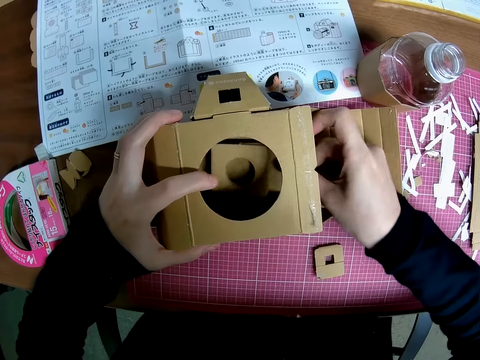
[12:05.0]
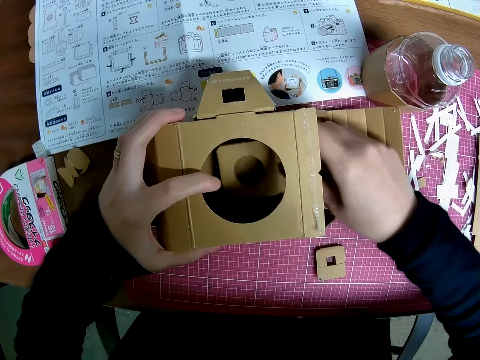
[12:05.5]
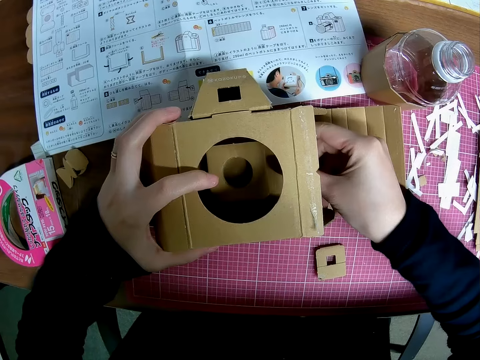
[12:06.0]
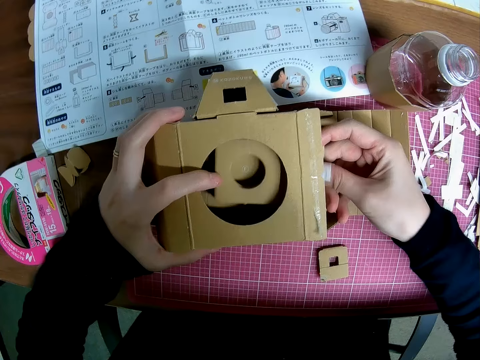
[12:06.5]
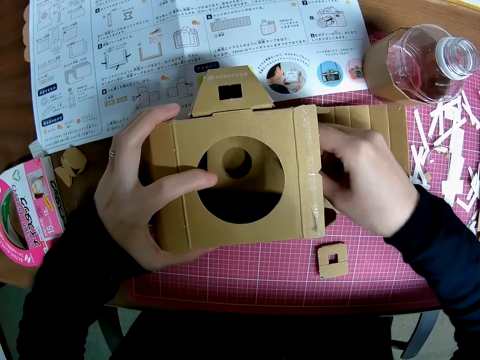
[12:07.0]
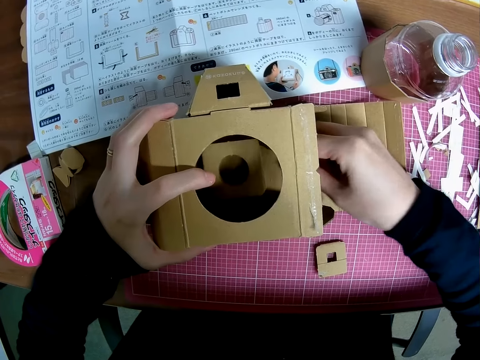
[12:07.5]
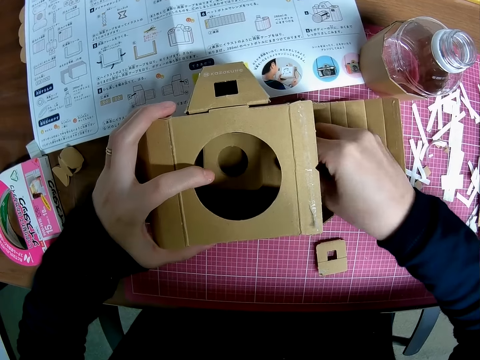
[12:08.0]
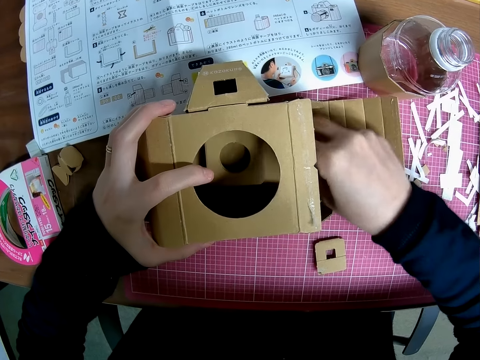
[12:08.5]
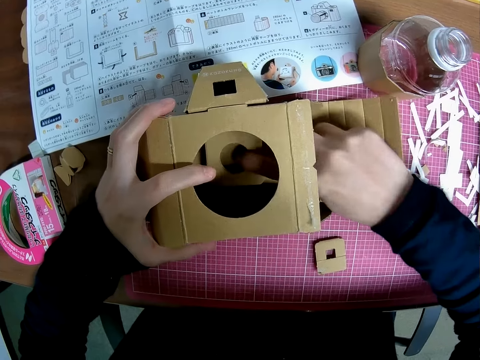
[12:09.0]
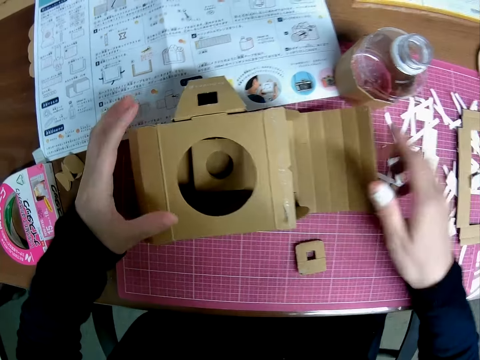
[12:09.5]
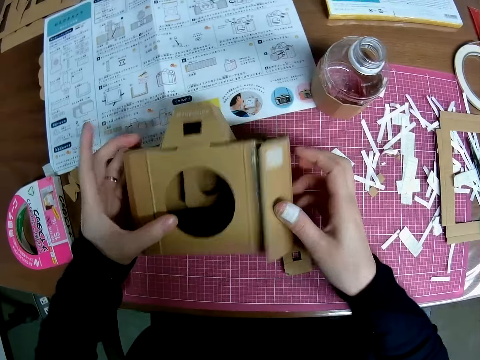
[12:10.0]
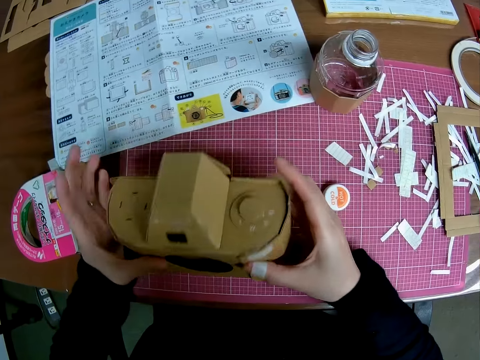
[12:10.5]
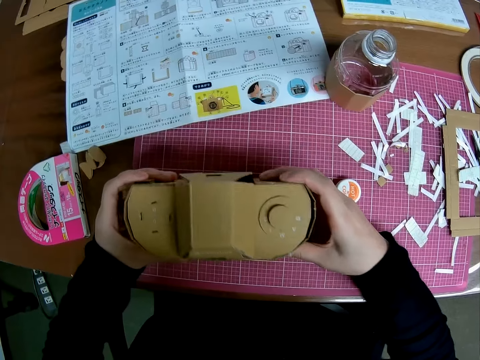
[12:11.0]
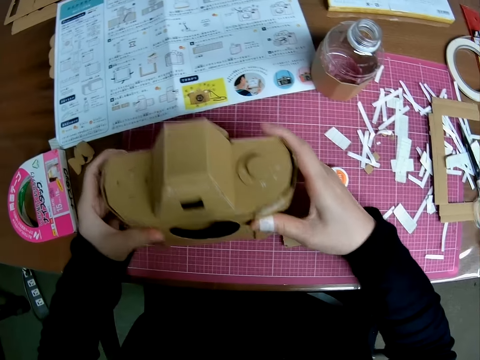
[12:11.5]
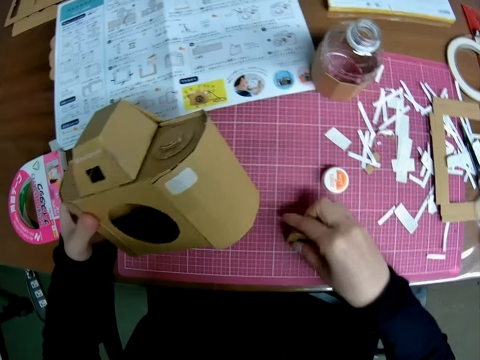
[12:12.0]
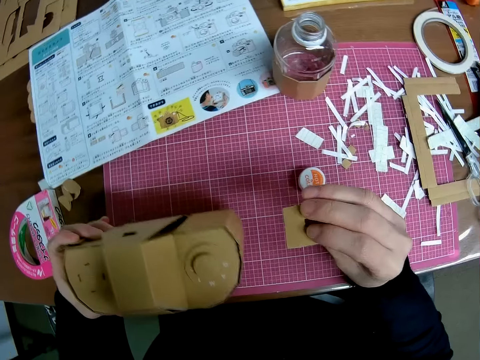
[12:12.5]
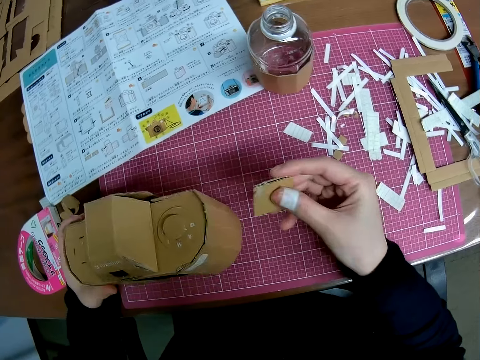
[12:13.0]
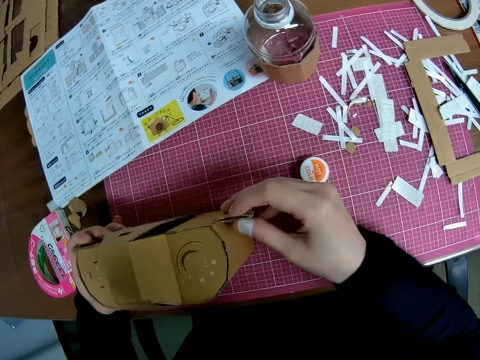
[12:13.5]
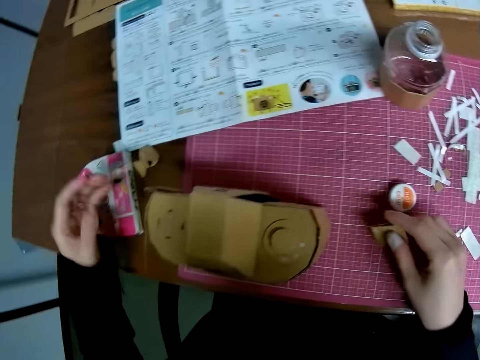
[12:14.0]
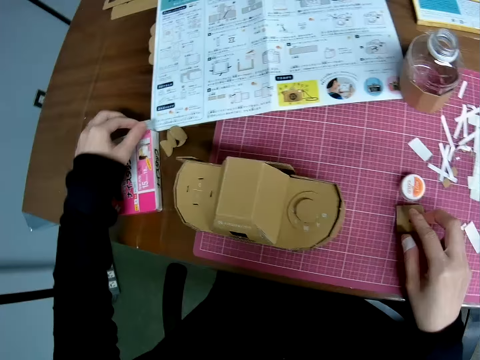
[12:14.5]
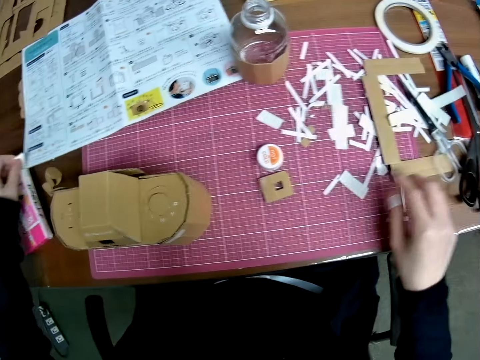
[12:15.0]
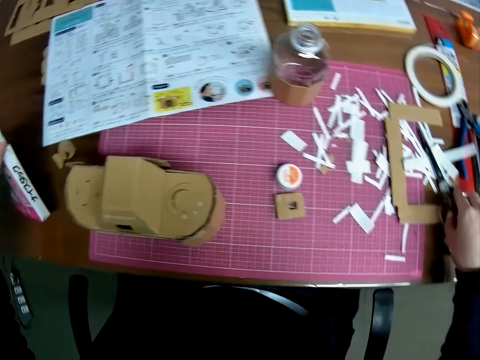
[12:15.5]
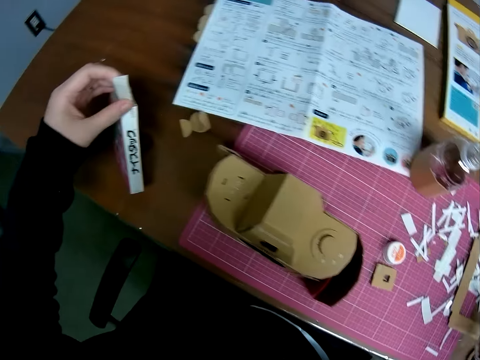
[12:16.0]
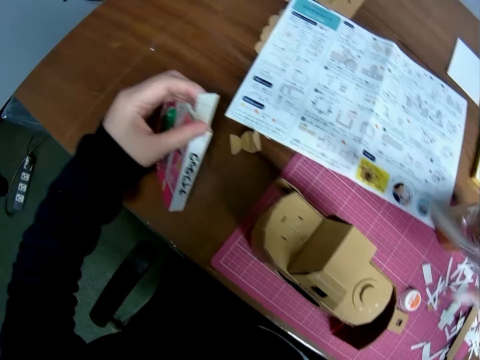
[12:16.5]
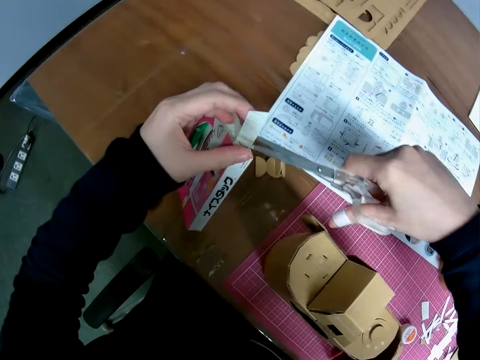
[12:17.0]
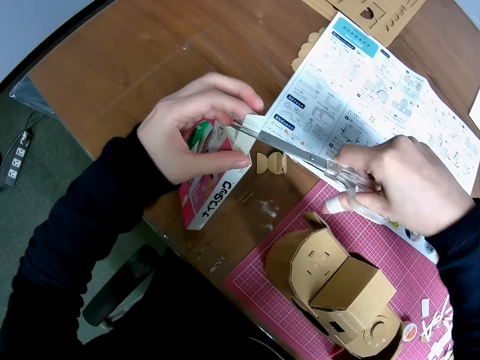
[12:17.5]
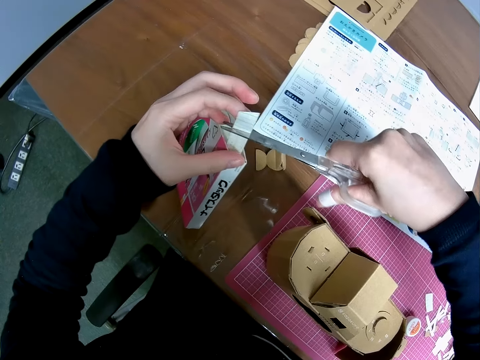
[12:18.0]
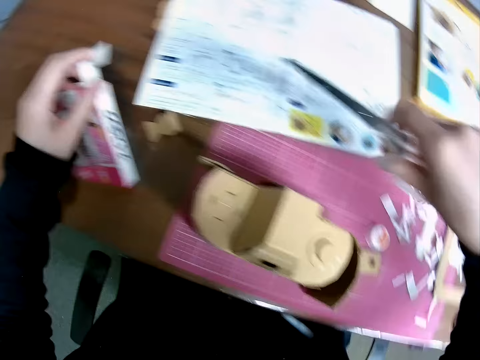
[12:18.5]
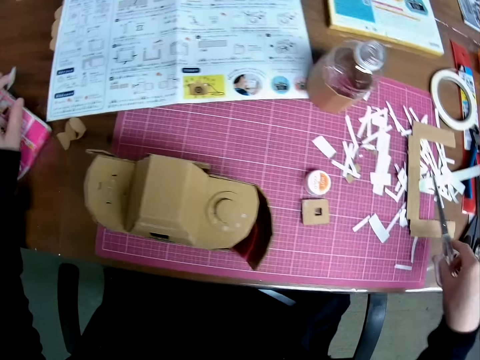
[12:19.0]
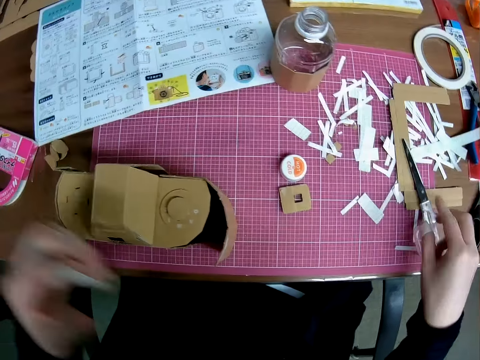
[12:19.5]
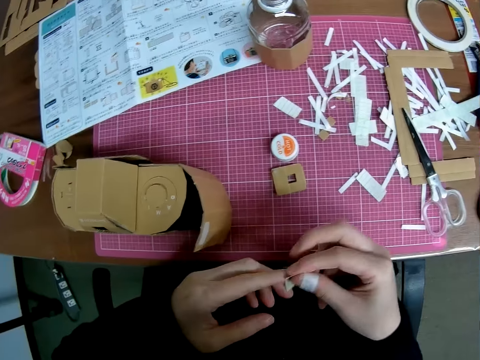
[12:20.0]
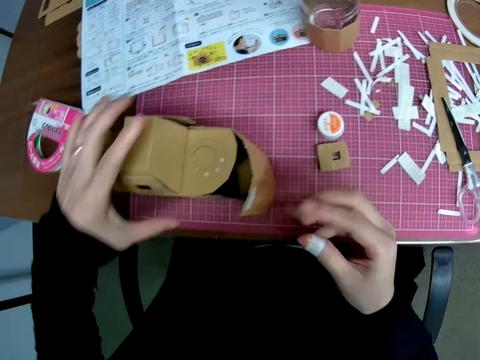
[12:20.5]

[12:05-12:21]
The camera wearer sets the mechanical model or camera craft with both hands. He stands the mechanical model on the pink sheet and raises the mechanical model from the pink sheet. He picks up the model piece or piece of box from the pink sheet. He looks at the piece of box. He drops the mechanical model on the pink sheet and drops the model piece on the pink sheet. He connects the piece of box to the camera craft. He picks up the tape from the table. He picks up the scissors from the pink sheet. He cuts out a tape piece with the scissors. He drops the tape on the table, drops the scissors on the pink sheet, and passes the tape piece to his right hand.

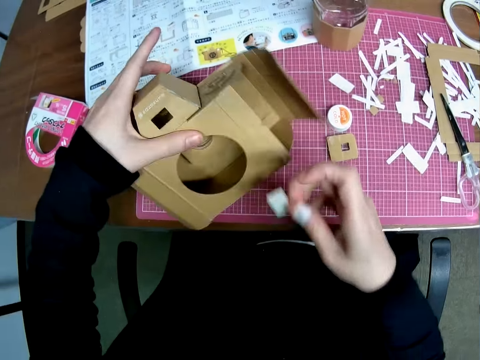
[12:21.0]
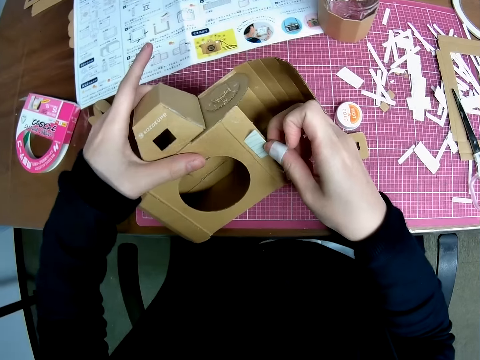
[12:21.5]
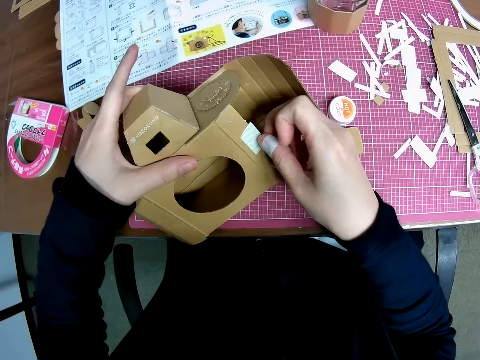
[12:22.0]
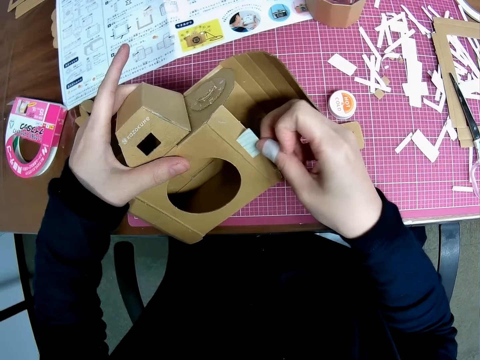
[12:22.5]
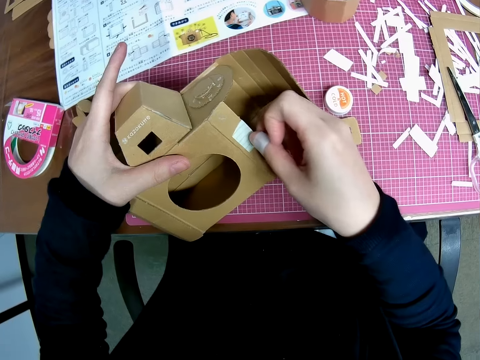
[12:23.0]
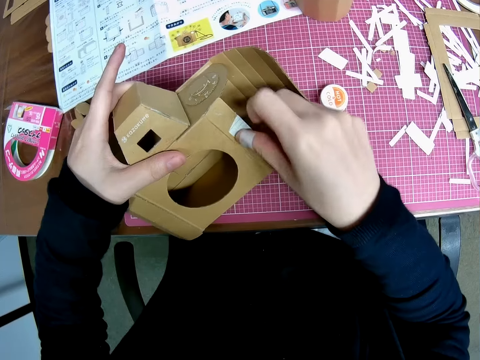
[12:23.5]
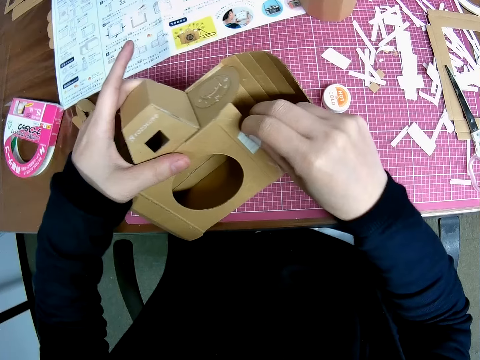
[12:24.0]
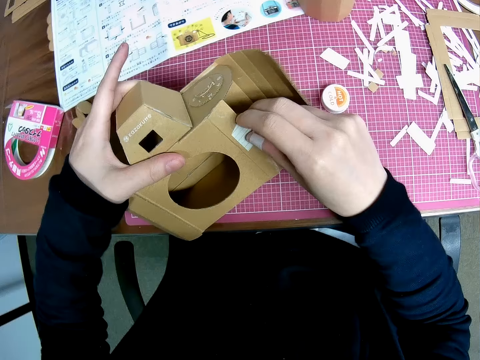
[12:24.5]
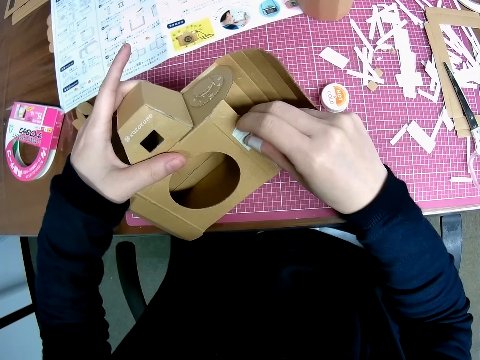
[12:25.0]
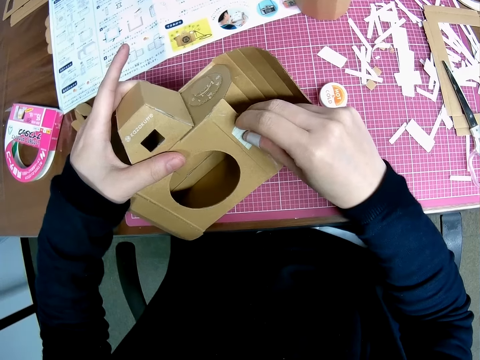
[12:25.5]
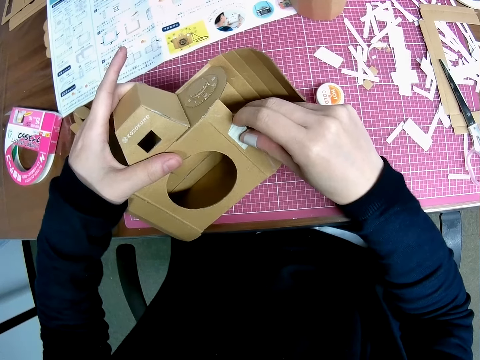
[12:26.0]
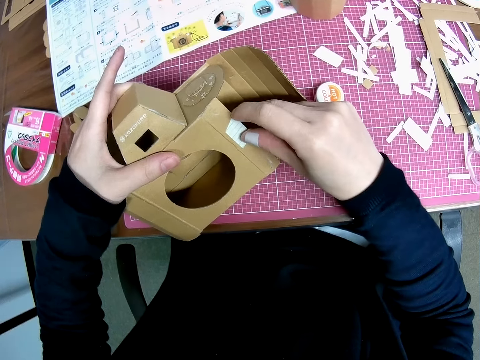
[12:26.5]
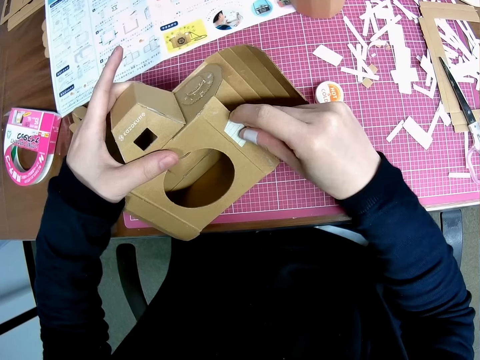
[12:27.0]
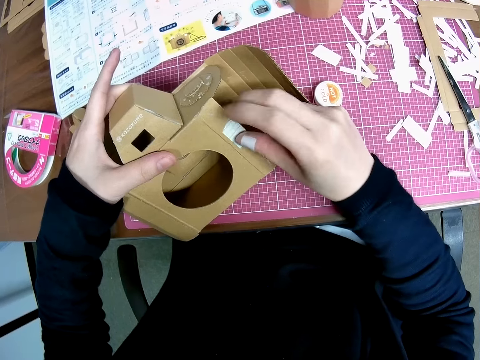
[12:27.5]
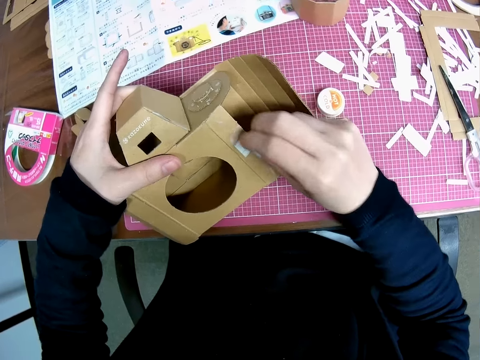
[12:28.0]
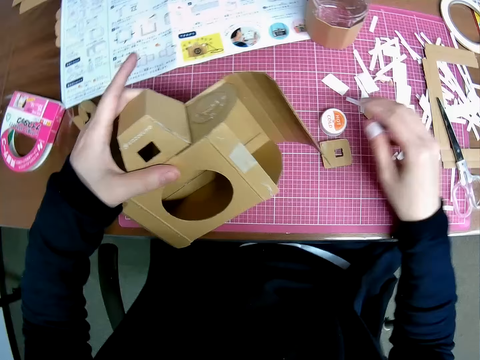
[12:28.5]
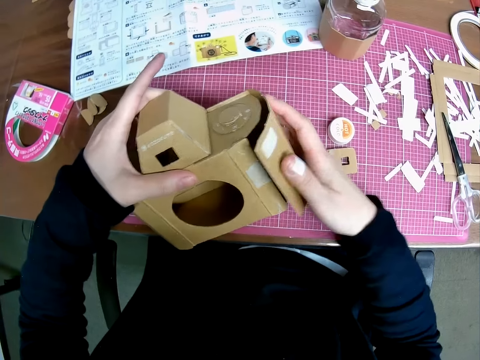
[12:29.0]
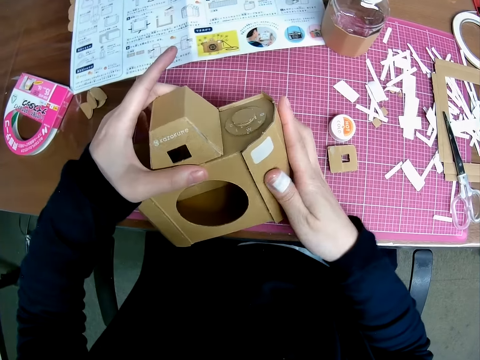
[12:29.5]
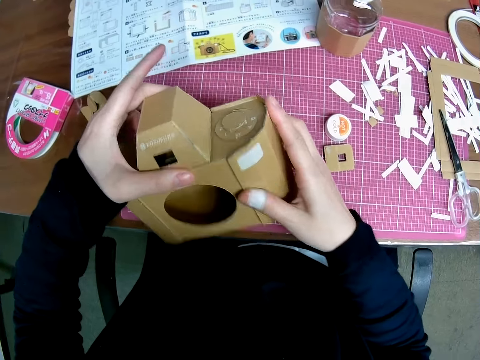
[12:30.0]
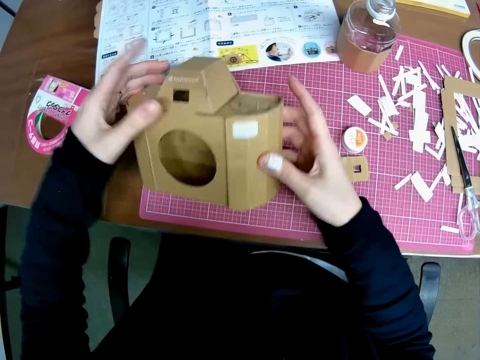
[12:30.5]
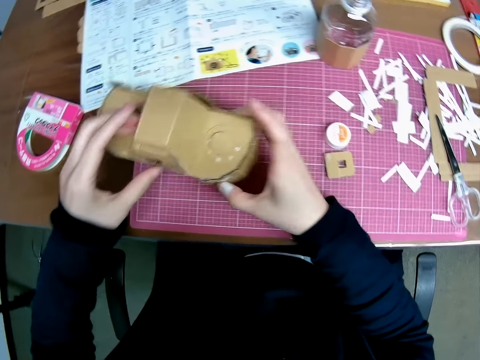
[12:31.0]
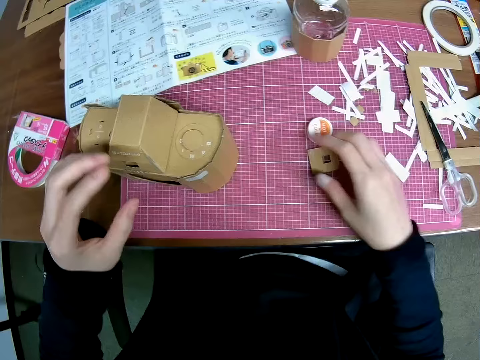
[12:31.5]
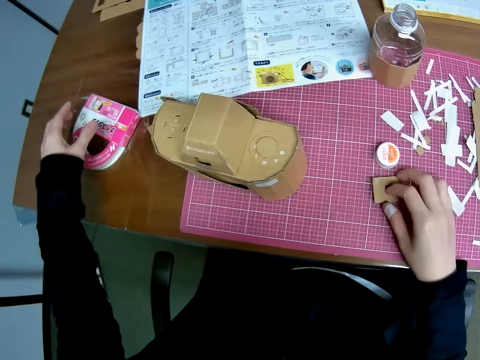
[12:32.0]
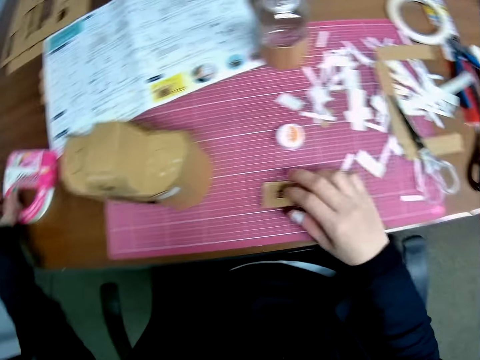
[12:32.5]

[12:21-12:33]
The camera wearer picks up the mechanical model or camera craft from the pink sheet. They hold the camera craft on the table. They apply mounting tape to the mechanical model. They remove the paper or cover from the tape piece on the mechanical model. They put the cover on the table. They set the mechanical model with both hands. They attach the part of the camera together using the tape. They drop the mechanical model on the pink sheet. They touch the piece of box and touch the tape.
